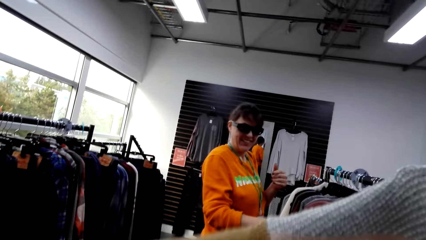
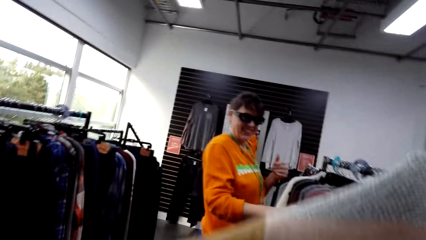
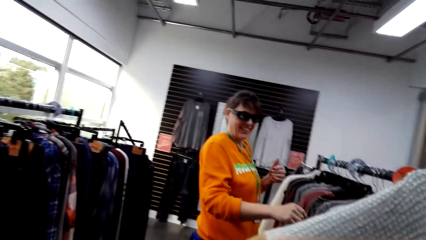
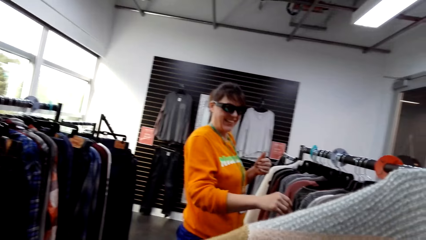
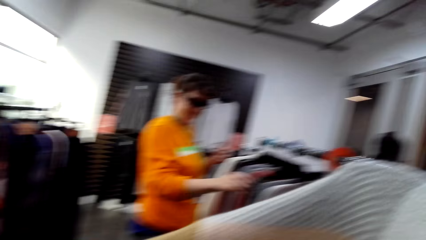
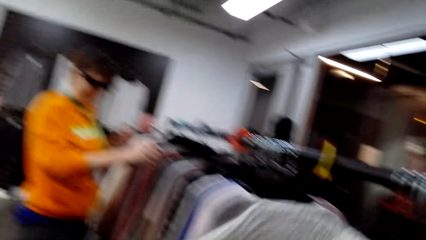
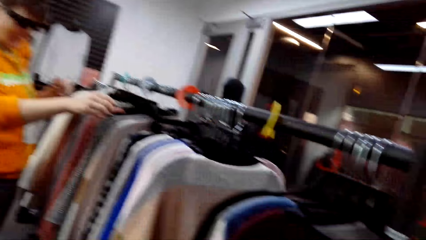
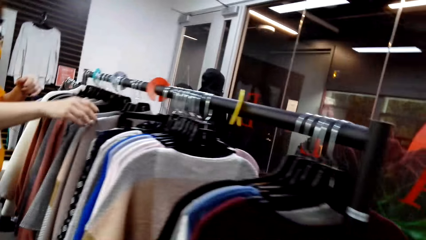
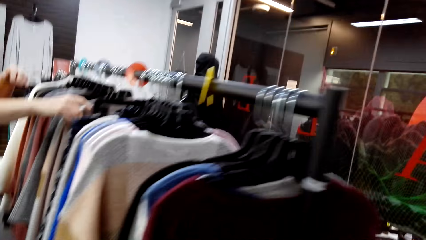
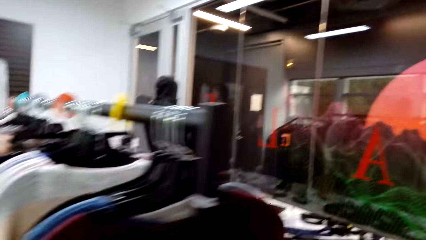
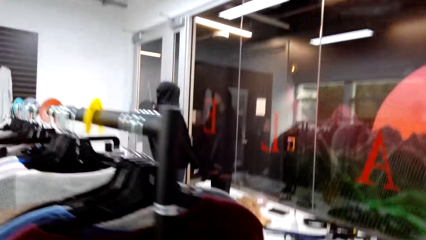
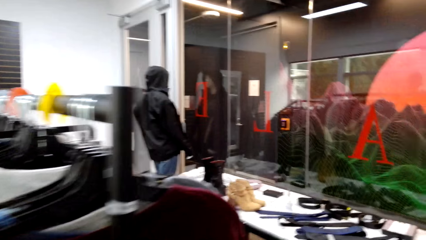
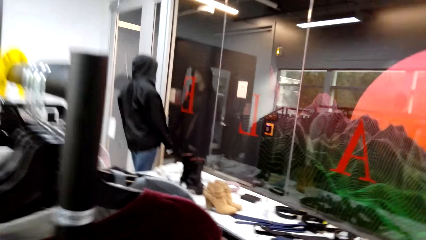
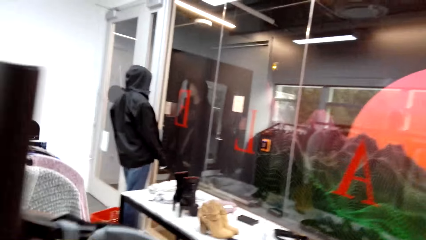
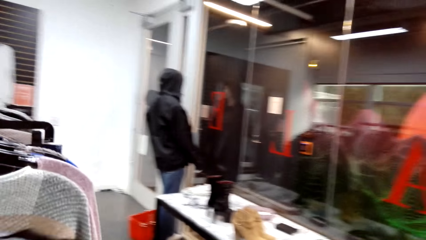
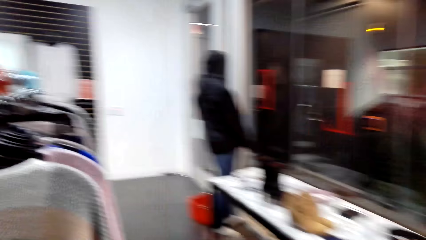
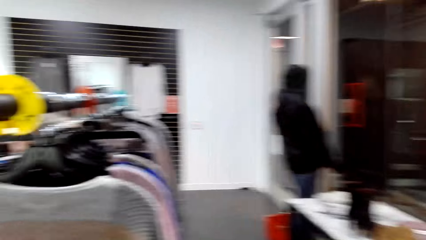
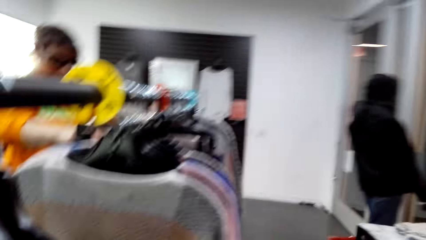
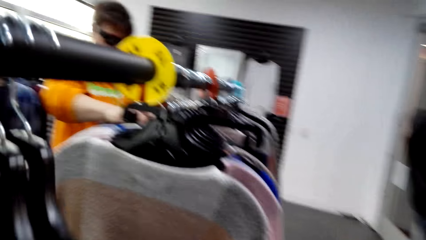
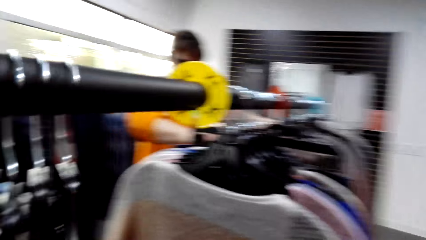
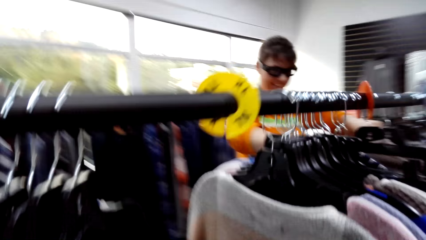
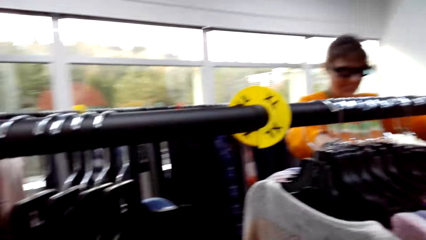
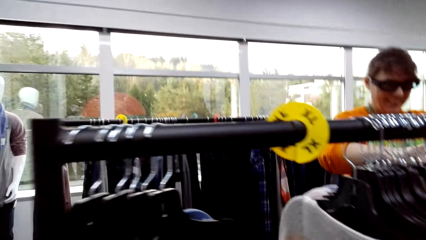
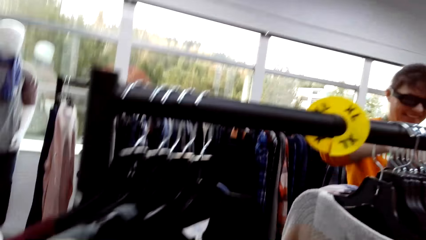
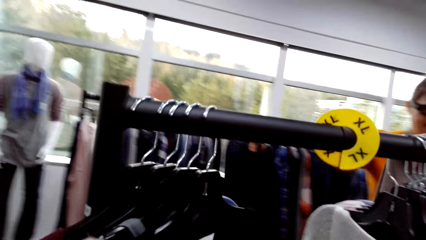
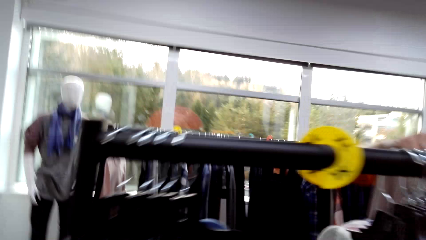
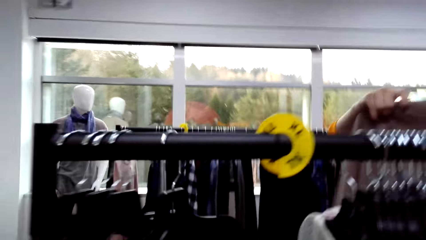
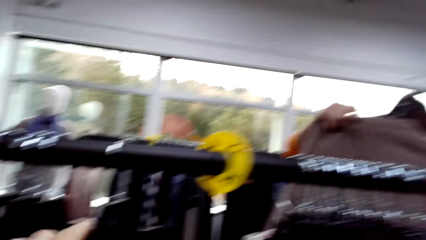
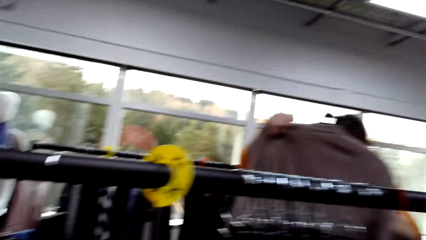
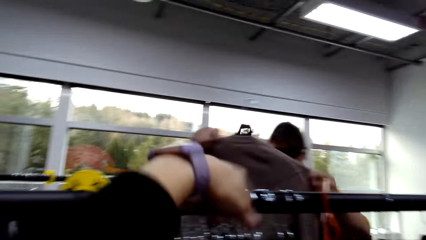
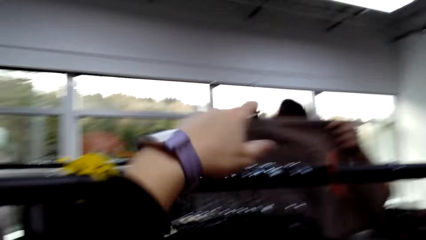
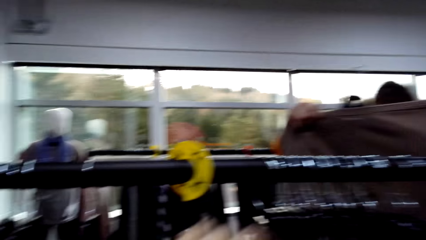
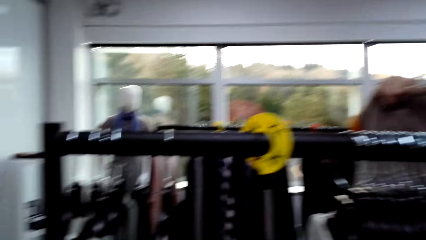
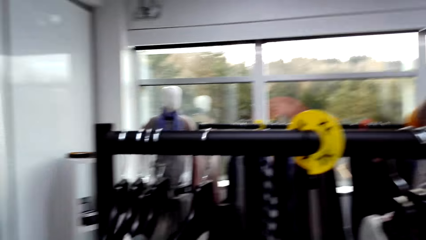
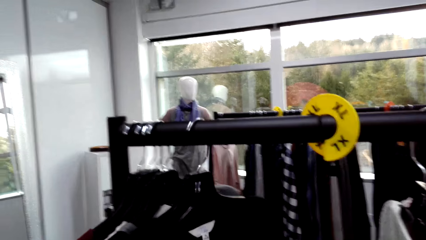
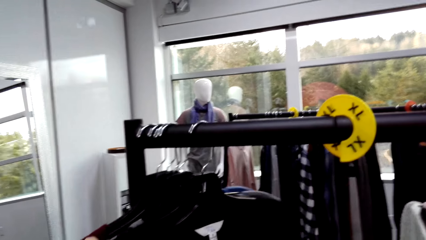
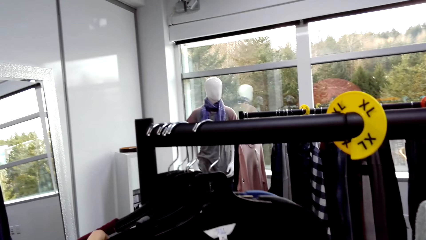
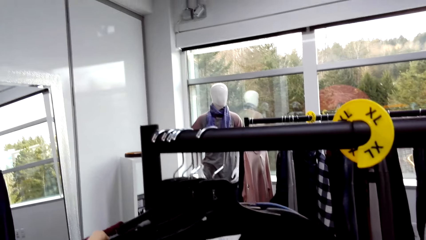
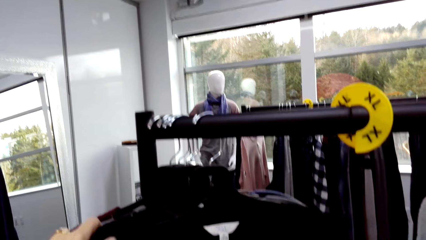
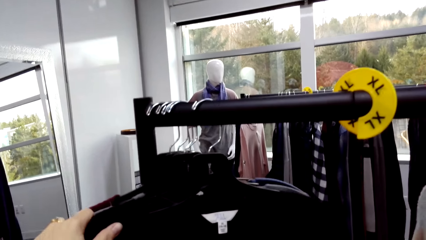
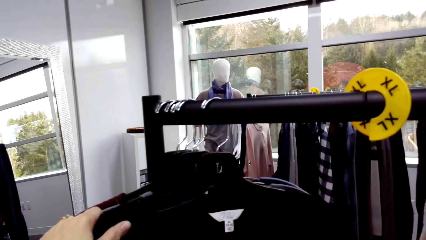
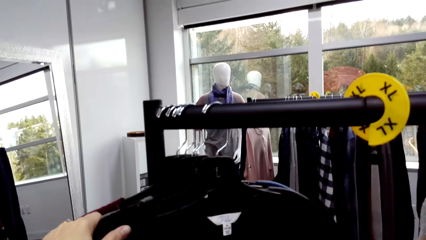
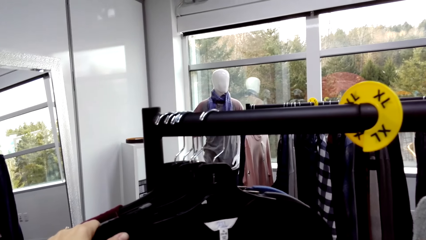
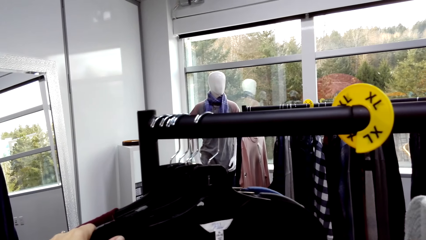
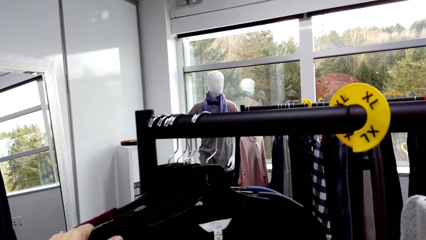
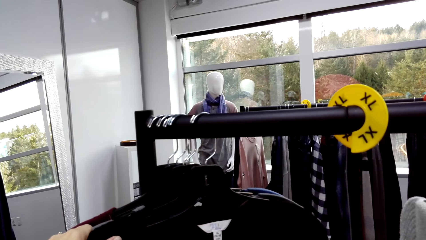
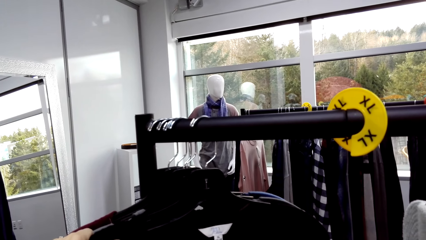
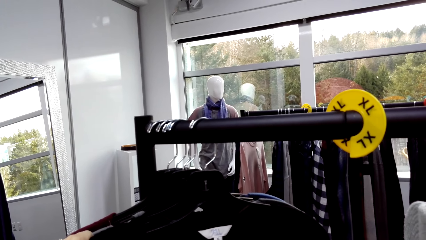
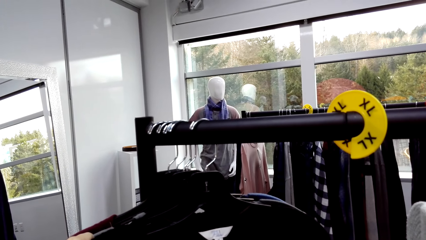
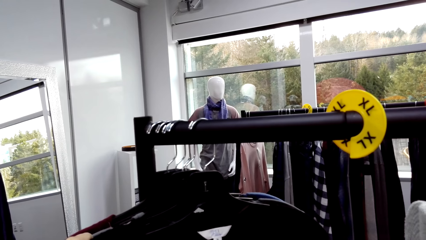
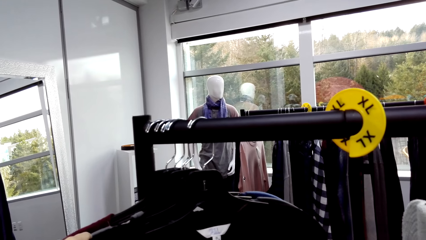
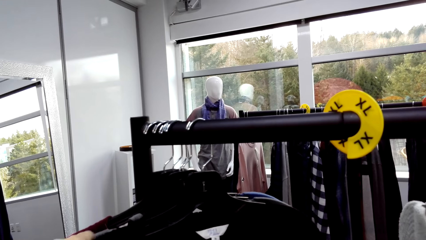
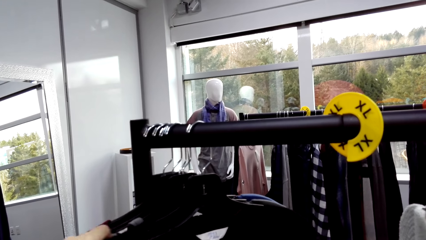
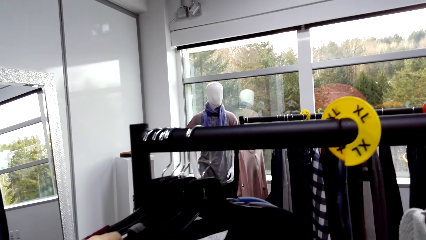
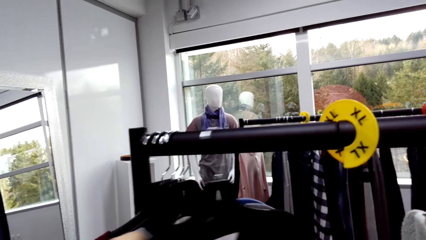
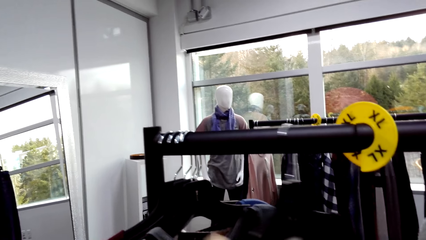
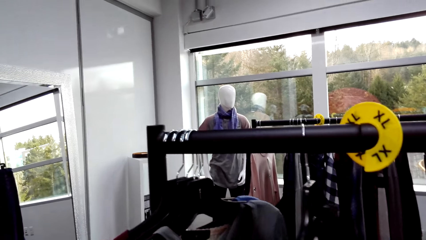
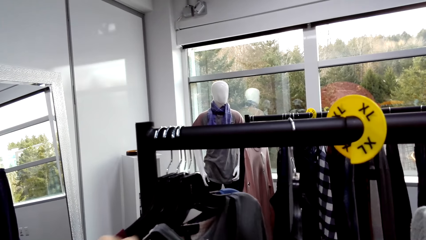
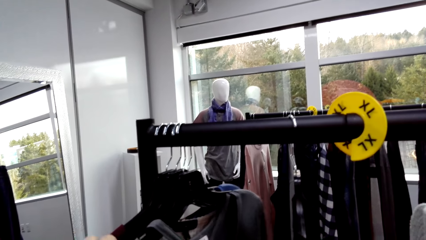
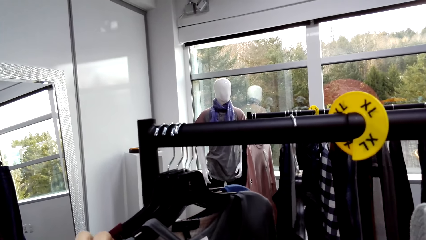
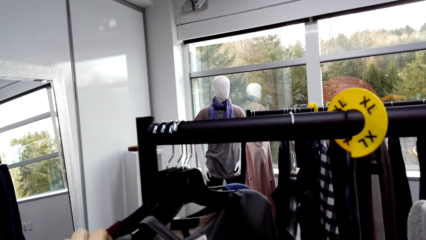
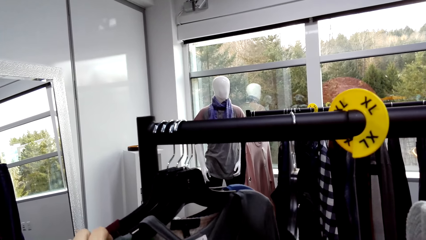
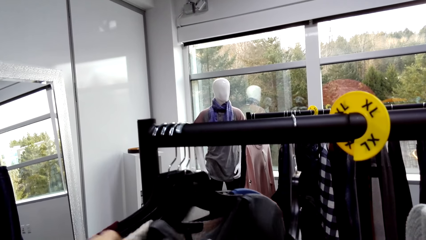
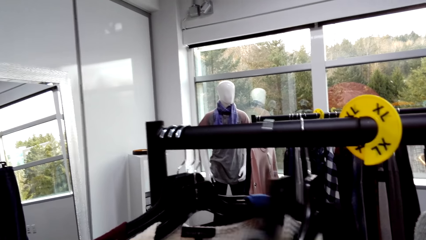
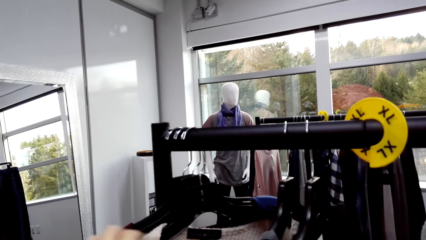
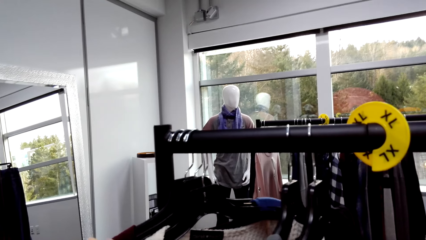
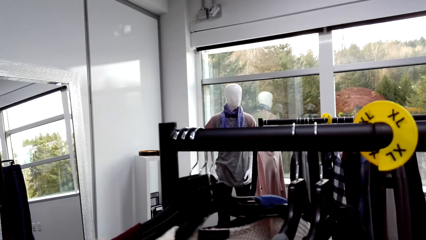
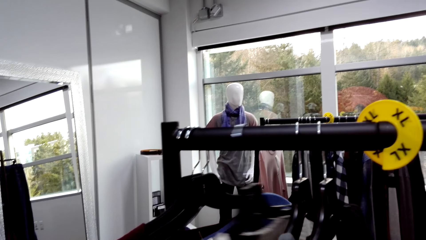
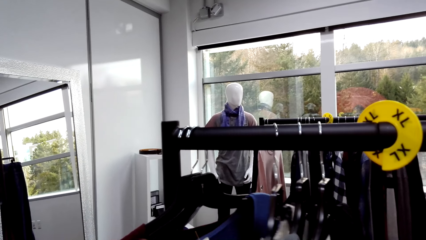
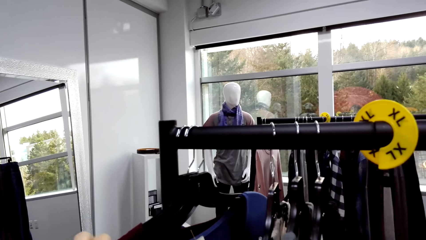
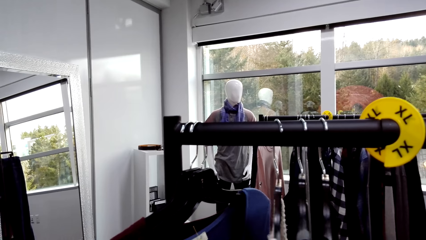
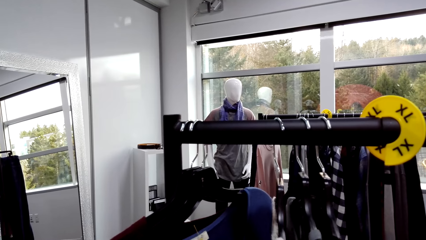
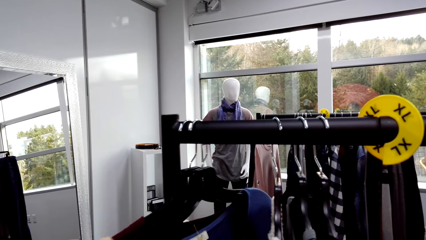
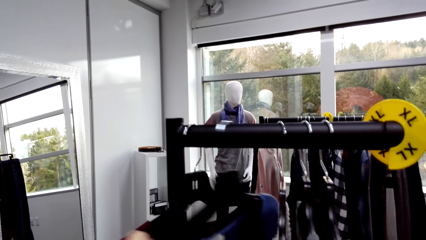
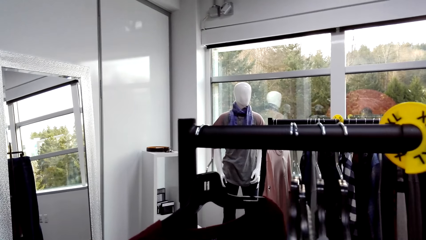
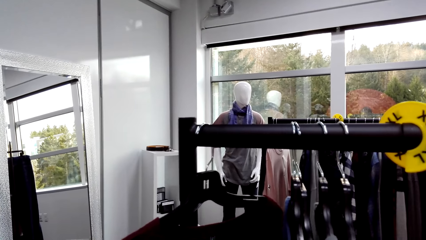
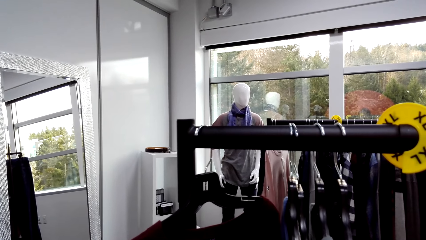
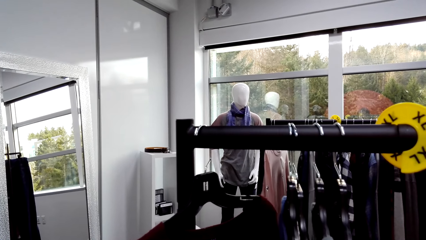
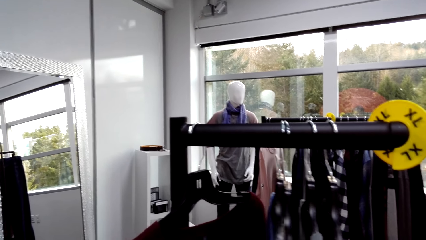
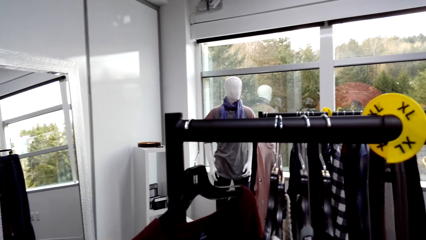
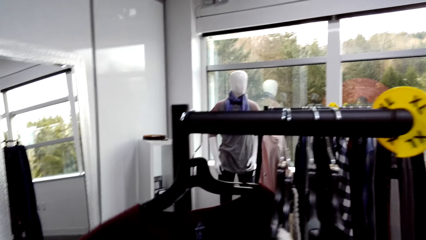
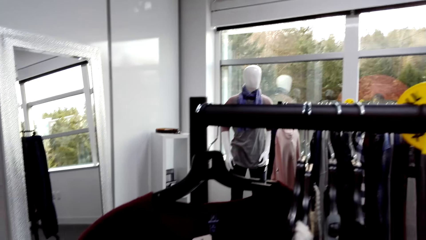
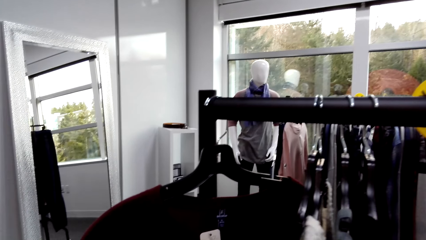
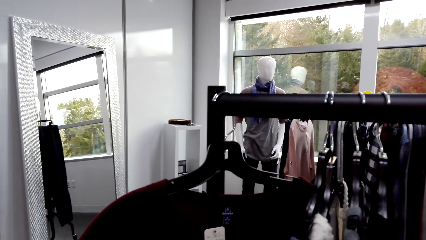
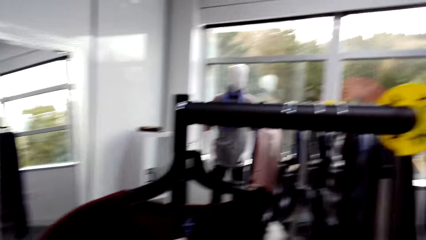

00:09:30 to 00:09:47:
The camera wearer shows a person the sweater. They walk in the store. They look at the hanged clothes and speak to the person. The person holds the sweater. The camera wearer points a hand forward. They speak to the person. They look around. They look at the hanged clothes. They move the hanged clothes.
